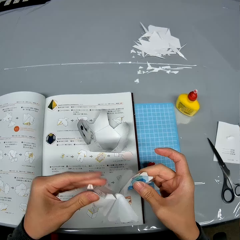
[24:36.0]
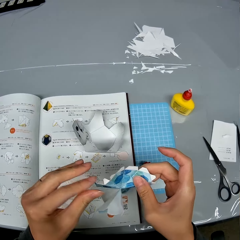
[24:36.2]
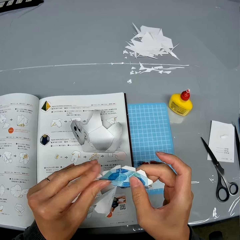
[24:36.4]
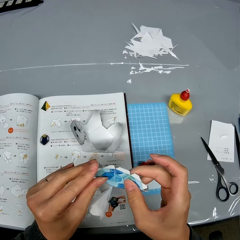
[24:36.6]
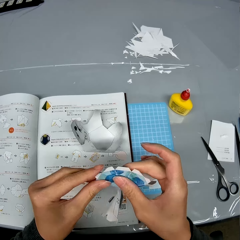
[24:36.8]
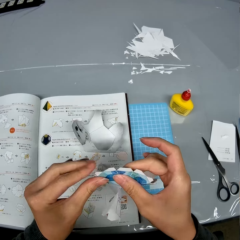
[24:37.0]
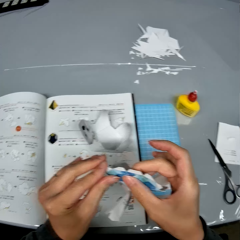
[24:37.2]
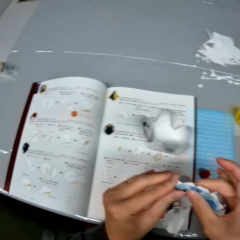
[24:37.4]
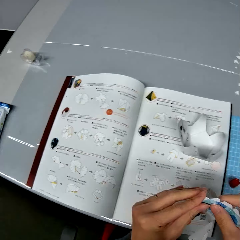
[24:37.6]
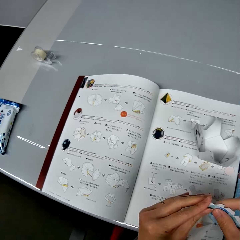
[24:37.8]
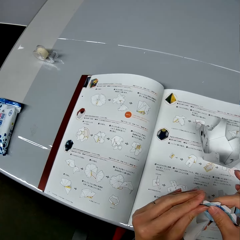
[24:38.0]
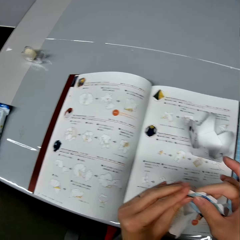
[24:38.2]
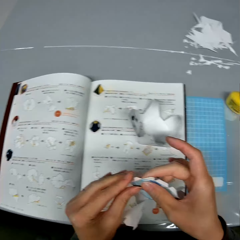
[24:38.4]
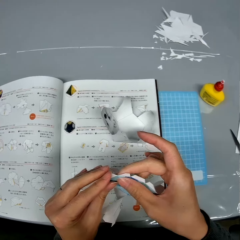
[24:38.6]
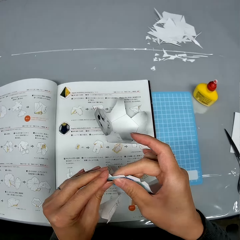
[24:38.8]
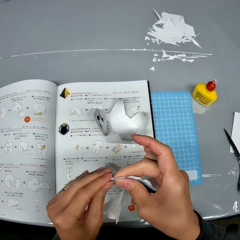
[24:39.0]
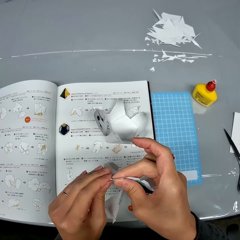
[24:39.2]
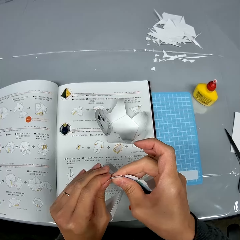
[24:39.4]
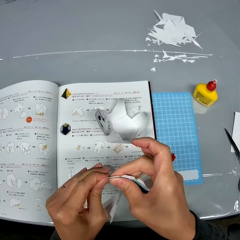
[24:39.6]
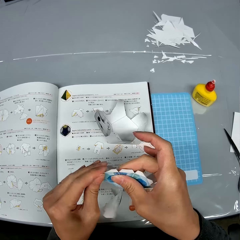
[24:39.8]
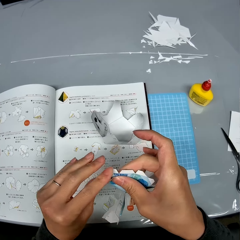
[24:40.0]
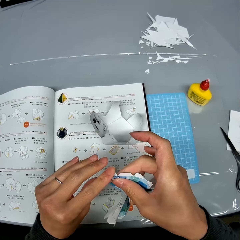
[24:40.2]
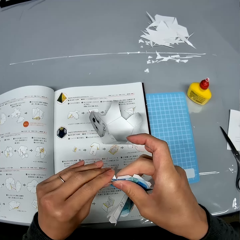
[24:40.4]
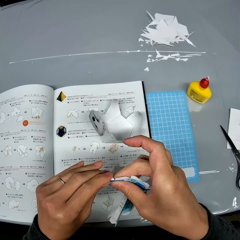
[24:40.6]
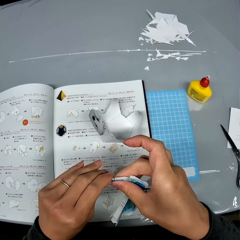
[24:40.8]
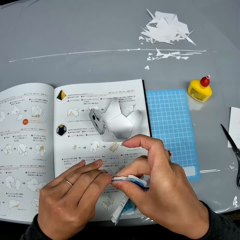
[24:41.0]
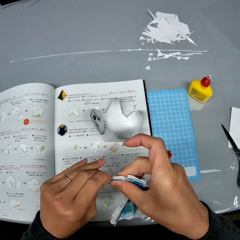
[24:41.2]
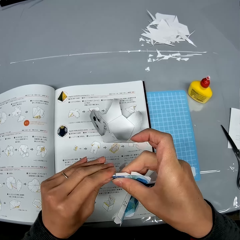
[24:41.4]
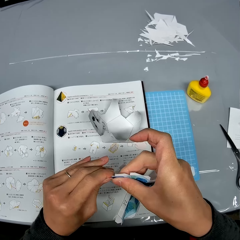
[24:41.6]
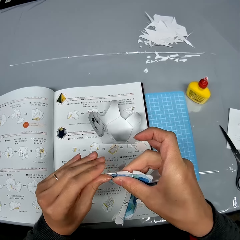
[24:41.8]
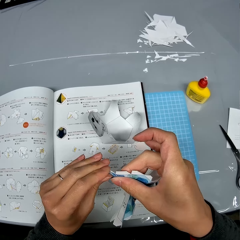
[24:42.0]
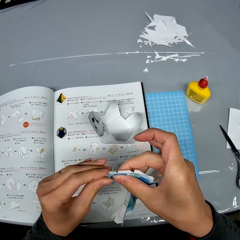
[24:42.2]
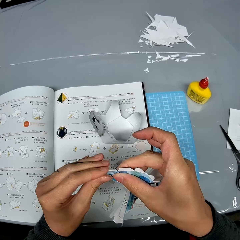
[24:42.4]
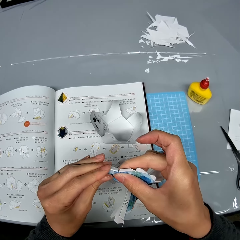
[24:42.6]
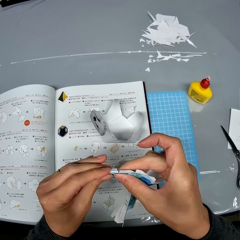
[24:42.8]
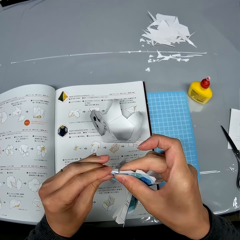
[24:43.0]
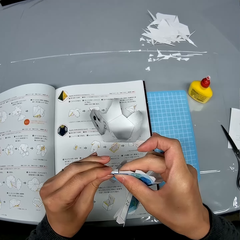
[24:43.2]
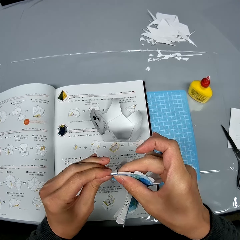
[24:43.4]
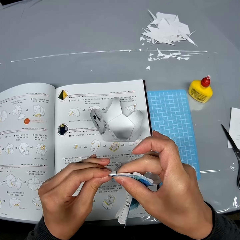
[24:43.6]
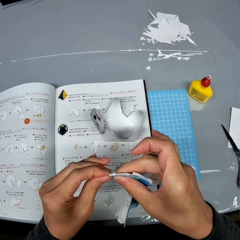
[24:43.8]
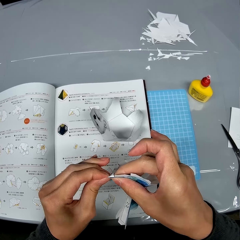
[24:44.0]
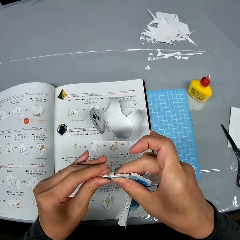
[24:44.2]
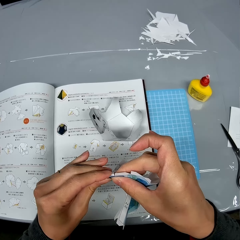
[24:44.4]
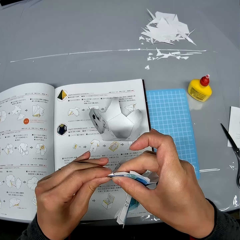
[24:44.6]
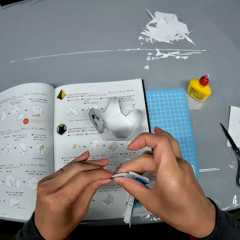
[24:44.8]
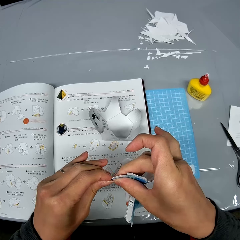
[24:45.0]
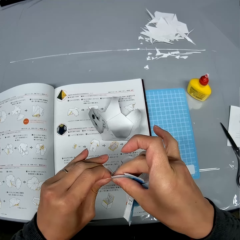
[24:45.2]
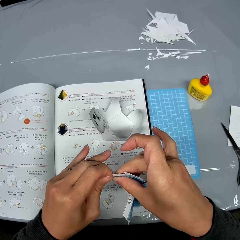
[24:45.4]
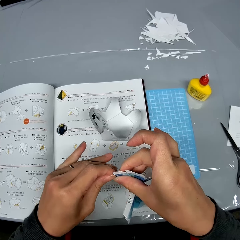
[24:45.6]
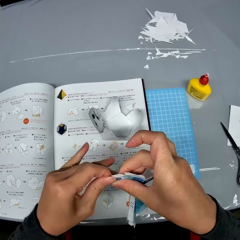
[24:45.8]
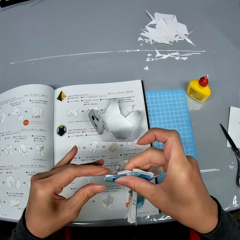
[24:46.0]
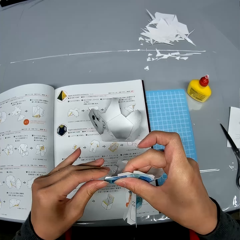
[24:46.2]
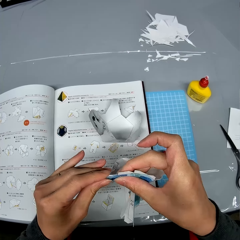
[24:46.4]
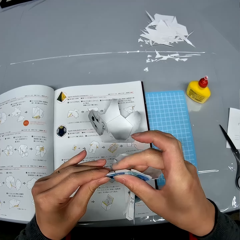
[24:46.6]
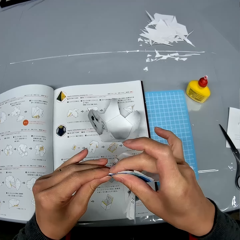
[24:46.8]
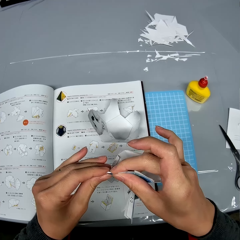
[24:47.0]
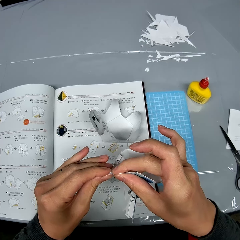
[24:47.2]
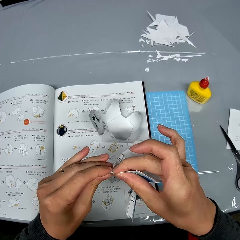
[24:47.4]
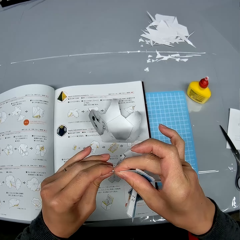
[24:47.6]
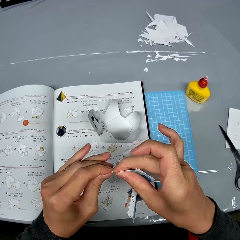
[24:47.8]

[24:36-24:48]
The camera wearer reads the book. They fold the edges of the crafting papers. They adjust the craft.

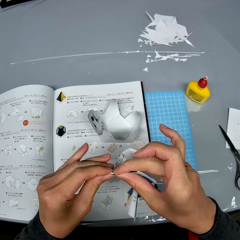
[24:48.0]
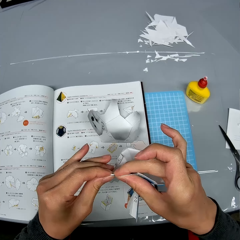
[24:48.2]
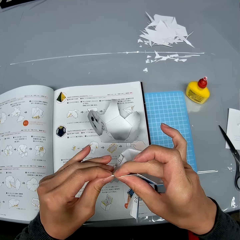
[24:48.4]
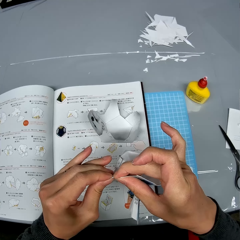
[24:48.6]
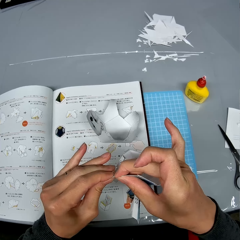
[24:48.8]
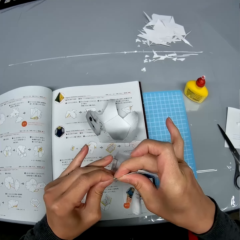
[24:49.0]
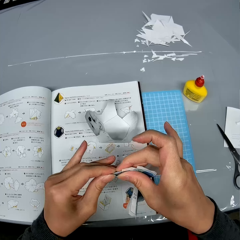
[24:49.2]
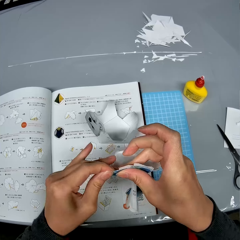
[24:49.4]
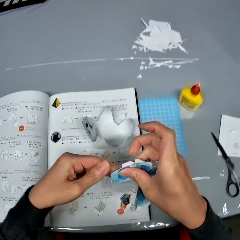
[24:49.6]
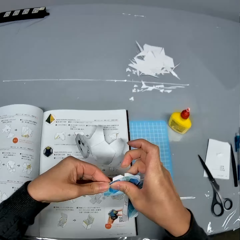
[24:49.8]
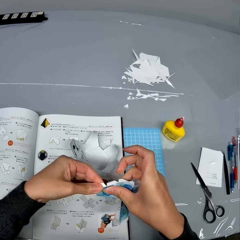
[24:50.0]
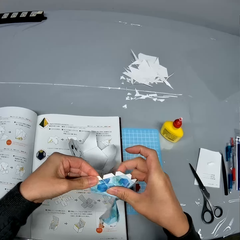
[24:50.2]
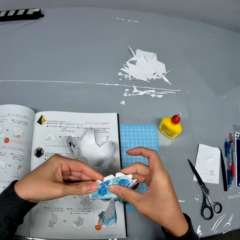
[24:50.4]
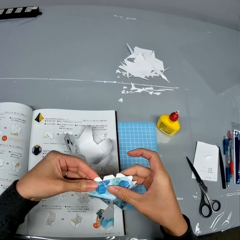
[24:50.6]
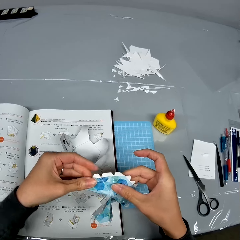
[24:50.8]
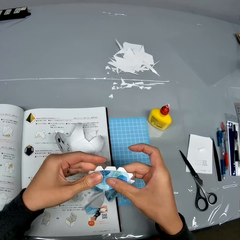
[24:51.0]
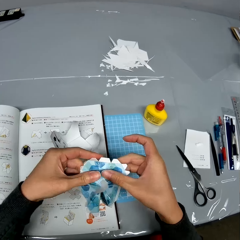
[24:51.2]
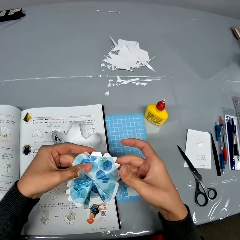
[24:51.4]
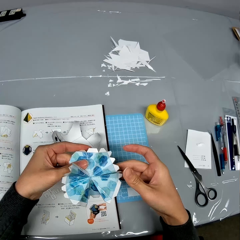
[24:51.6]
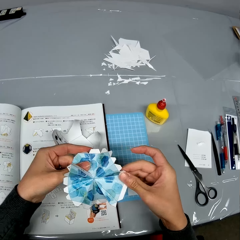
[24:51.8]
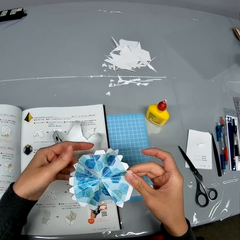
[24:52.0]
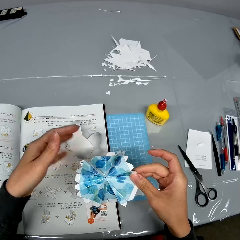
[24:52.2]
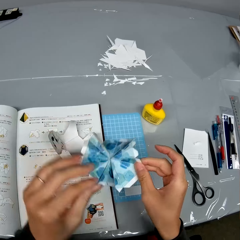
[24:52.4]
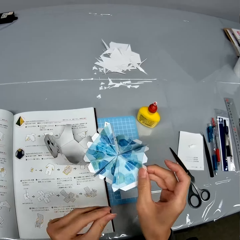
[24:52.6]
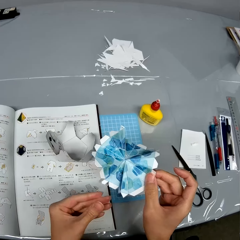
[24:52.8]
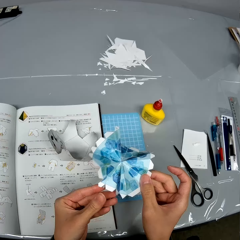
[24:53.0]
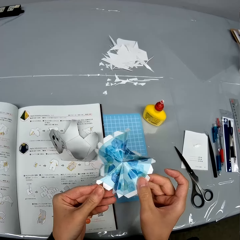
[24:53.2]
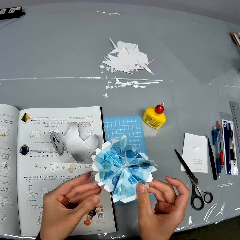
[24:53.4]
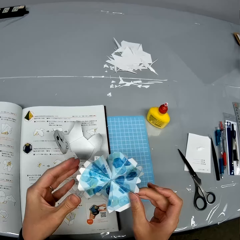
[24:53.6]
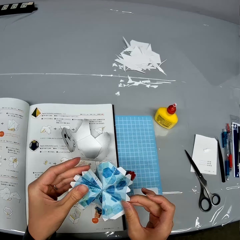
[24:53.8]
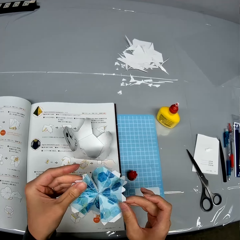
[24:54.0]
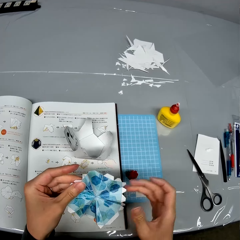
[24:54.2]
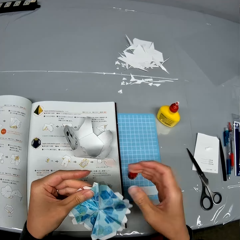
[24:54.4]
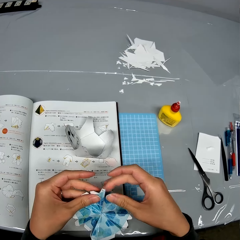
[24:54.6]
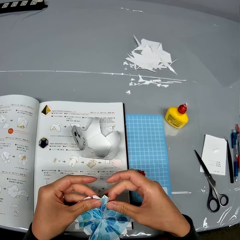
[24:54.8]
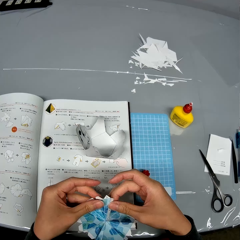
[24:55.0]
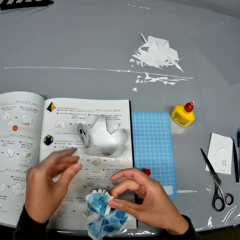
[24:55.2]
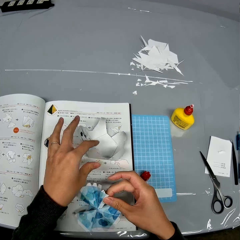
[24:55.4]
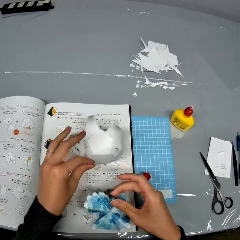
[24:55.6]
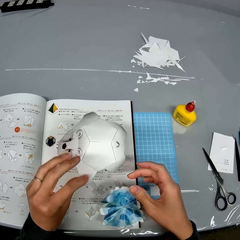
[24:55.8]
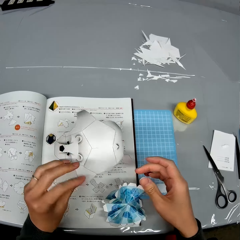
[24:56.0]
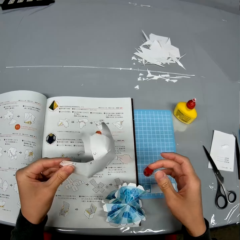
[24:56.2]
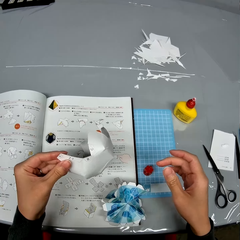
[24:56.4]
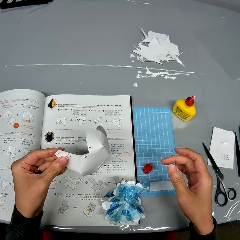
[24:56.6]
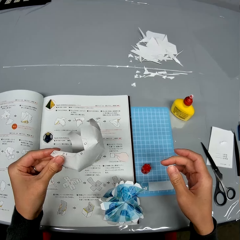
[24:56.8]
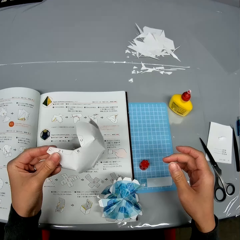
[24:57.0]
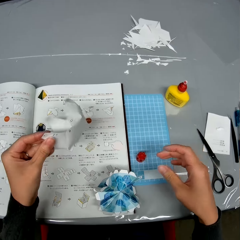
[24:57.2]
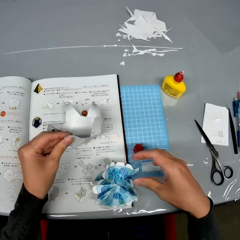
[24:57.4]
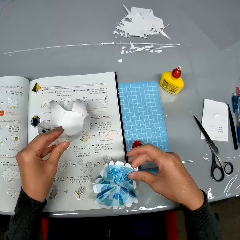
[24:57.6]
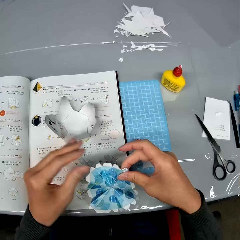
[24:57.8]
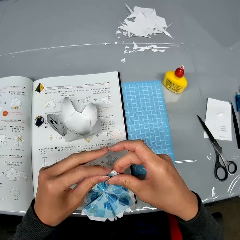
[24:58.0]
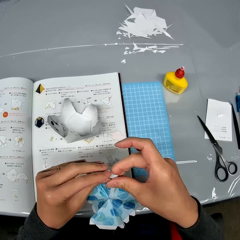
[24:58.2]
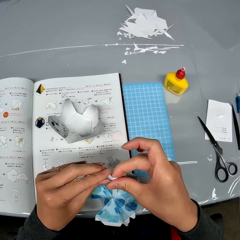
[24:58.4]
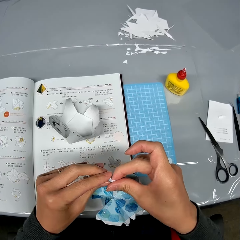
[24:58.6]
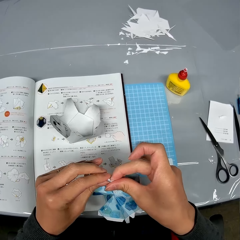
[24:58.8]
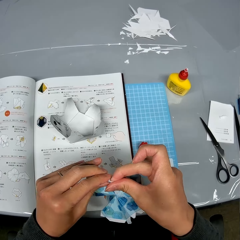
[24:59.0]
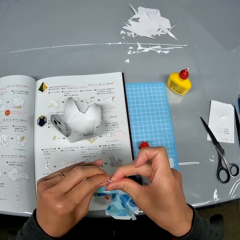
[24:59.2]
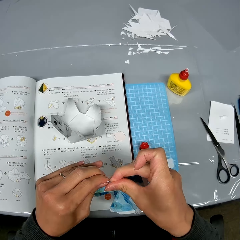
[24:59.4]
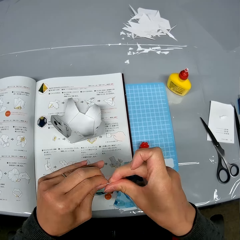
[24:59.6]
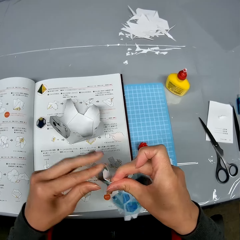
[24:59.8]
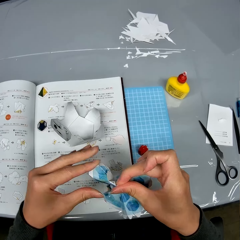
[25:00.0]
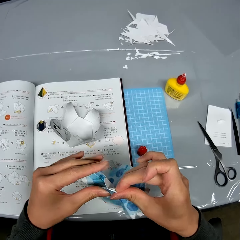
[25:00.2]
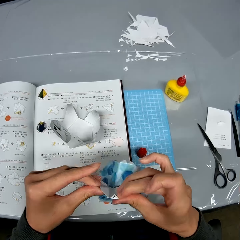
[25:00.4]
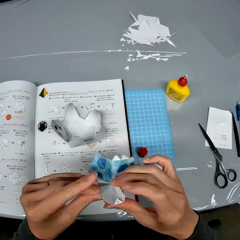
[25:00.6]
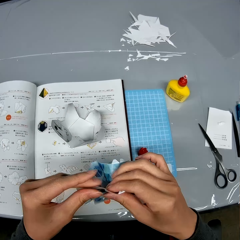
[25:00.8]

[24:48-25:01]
The camera wearer picks up a crafting paper from the table and places the crafting paper on the table. They check the crafting paper. They place the crafting paper on the table. They pick up a crafting paper from the table. They continue to adjust the craft. They fold the edges of the crafting papers.
